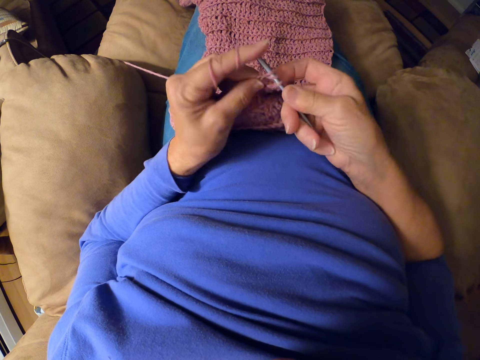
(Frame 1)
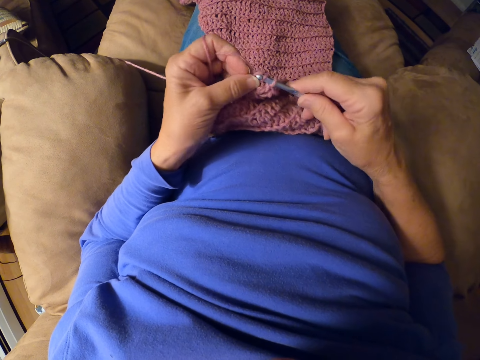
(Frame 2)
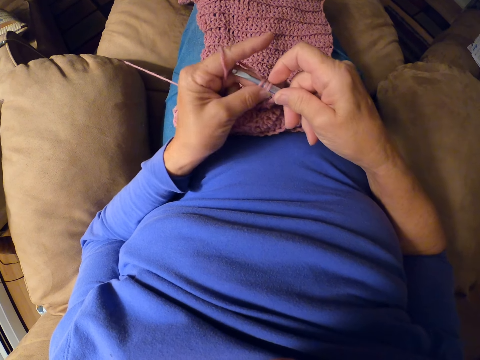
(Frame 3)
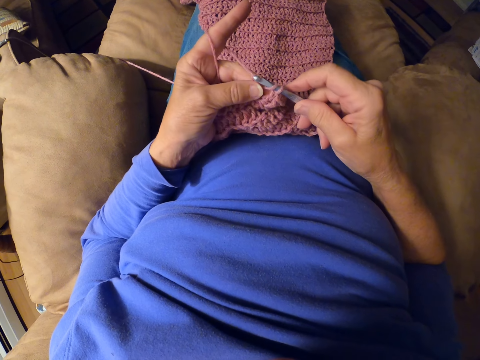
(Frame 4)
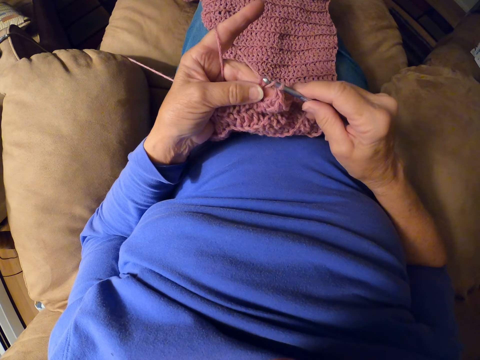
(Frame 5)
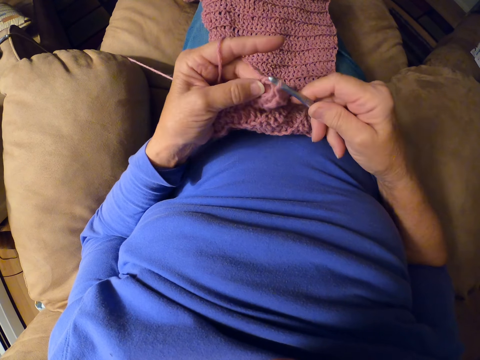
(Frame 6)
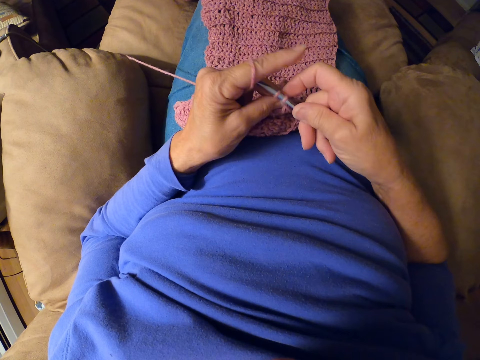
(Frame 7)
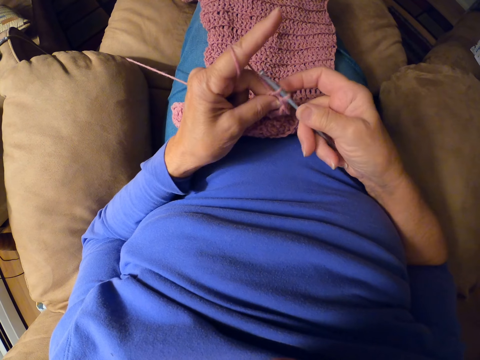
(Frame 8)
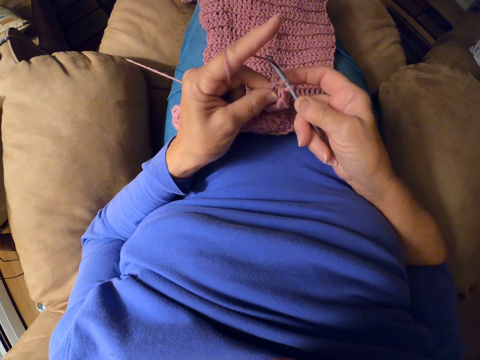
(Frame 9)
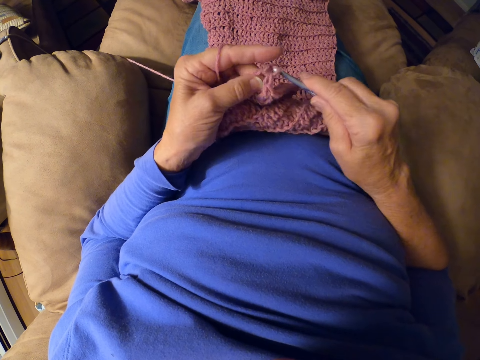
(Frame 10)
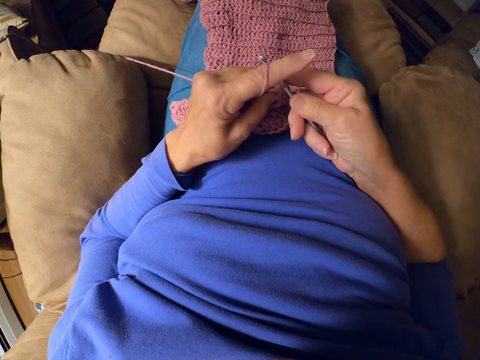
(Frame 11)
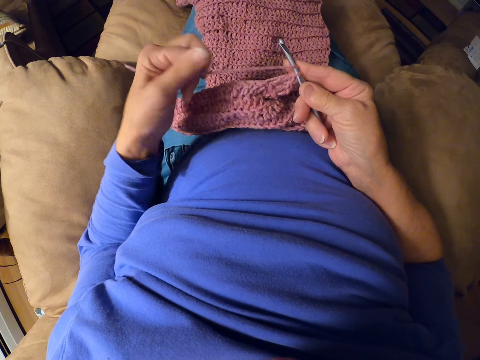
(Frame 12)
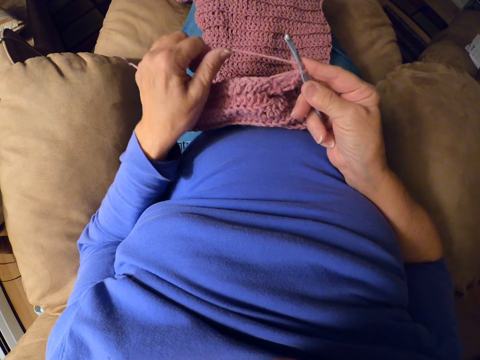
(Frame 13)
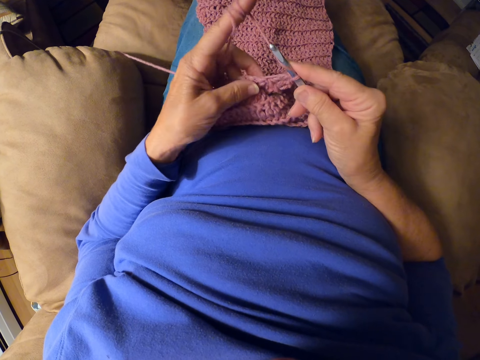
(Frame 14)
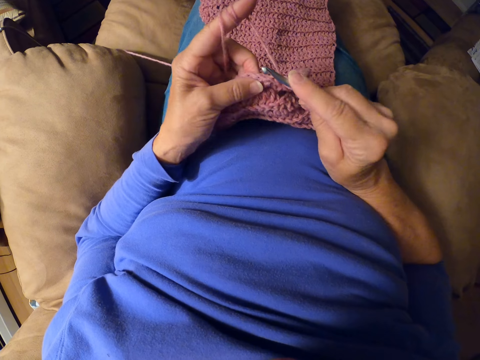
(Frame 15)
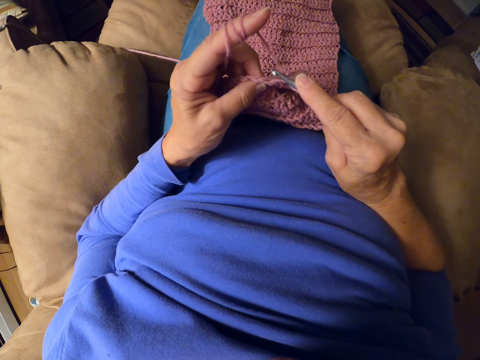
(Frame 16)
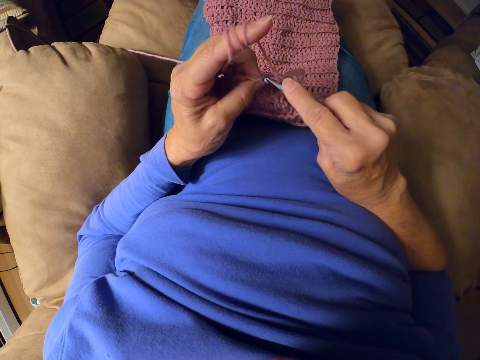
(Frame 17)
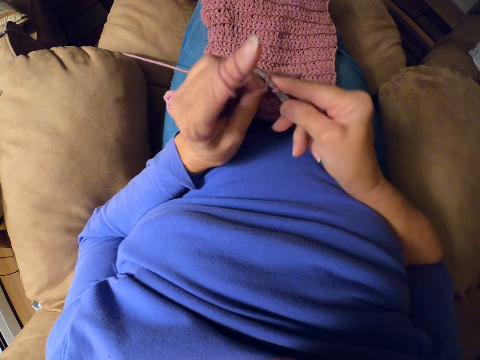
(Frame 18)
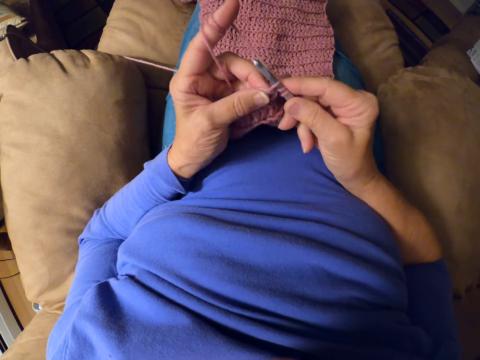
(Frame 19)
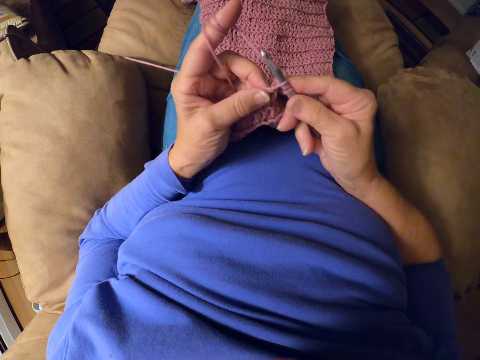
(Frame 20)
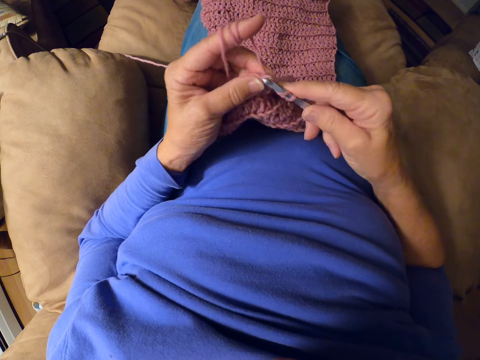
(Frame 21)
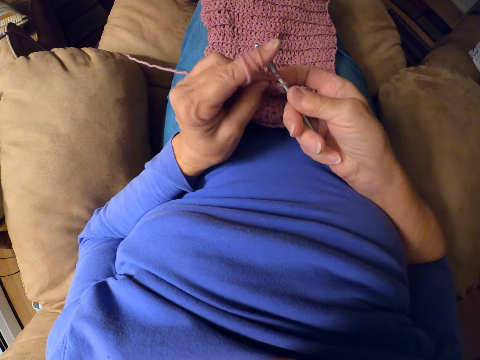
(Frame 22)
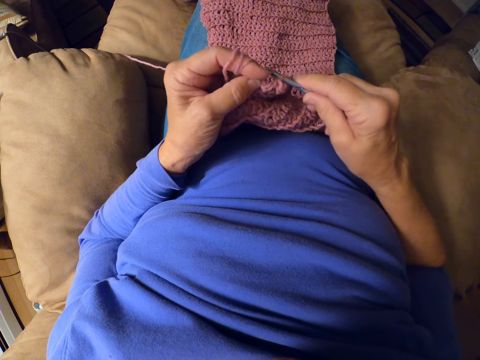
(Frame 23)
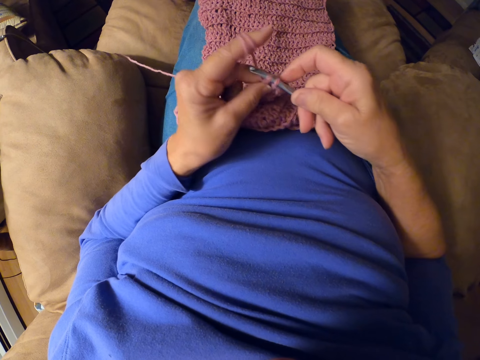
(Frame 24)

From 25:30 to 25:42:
The camera wearer folds the yarn on her finger. She crochets a woolen fabric with a crochet hook.

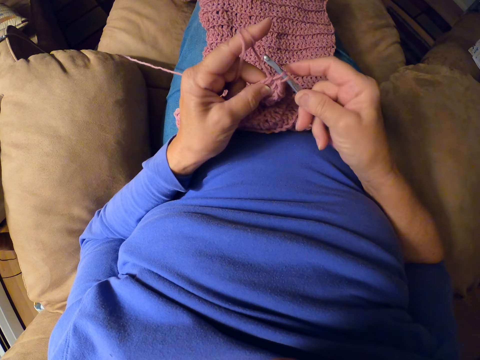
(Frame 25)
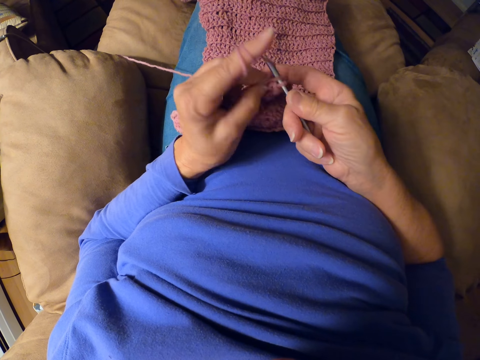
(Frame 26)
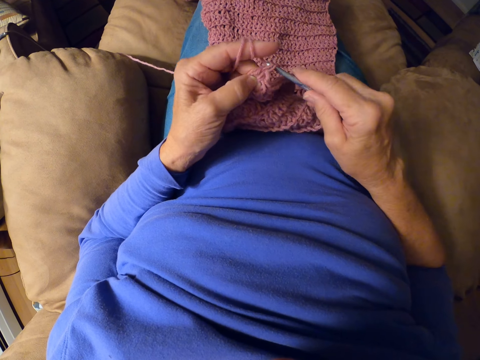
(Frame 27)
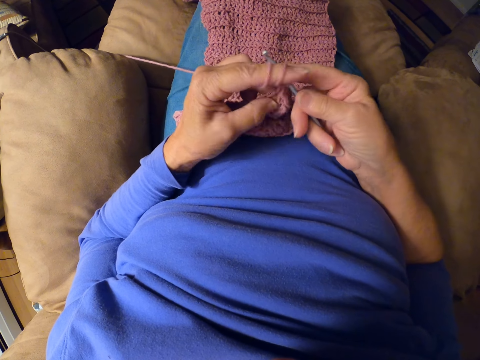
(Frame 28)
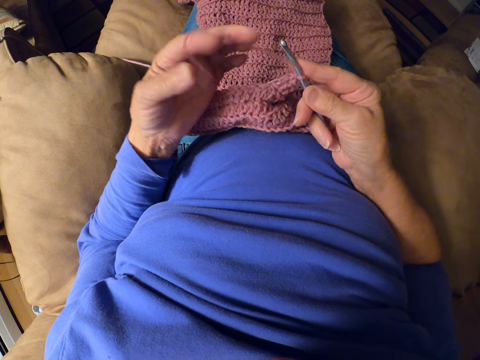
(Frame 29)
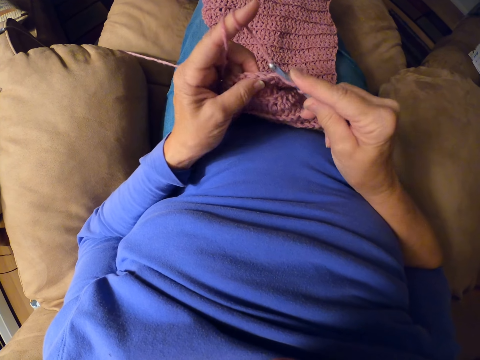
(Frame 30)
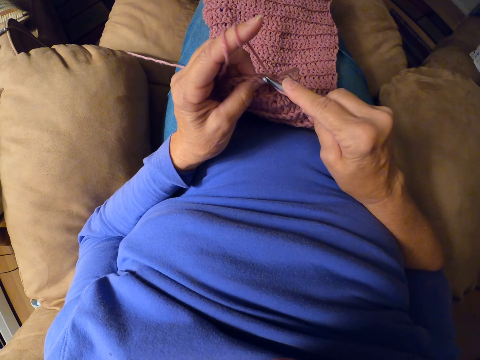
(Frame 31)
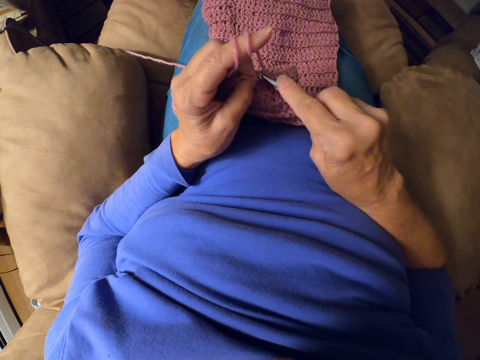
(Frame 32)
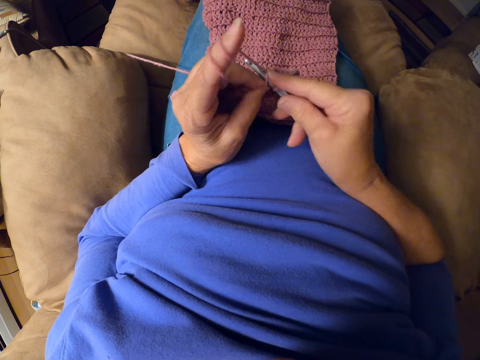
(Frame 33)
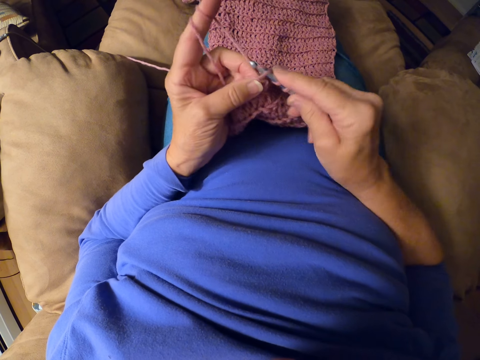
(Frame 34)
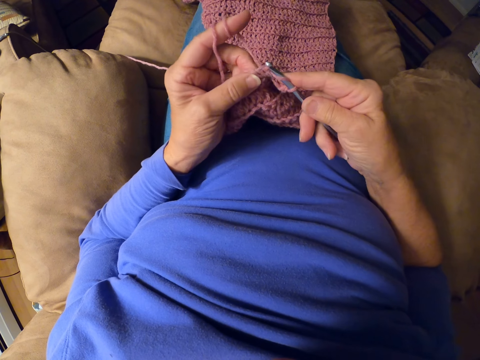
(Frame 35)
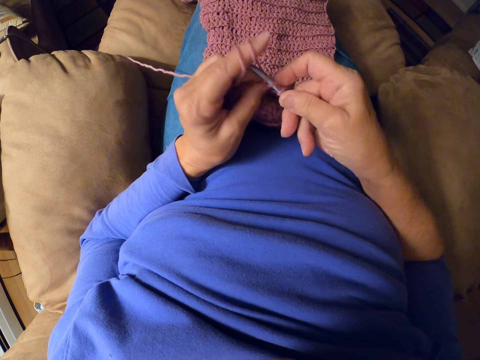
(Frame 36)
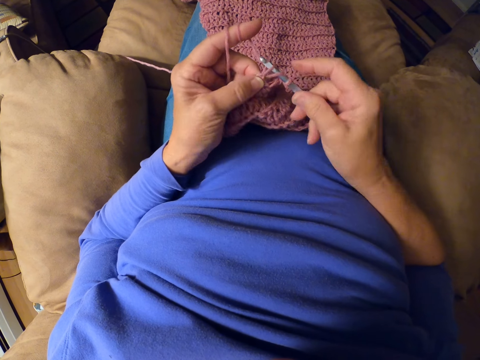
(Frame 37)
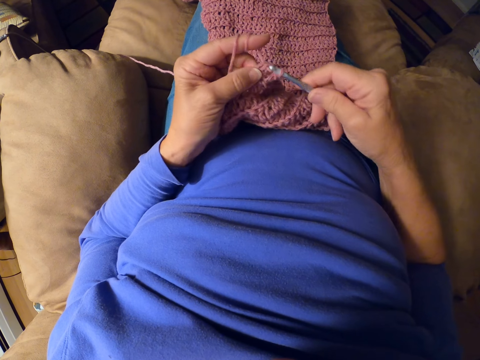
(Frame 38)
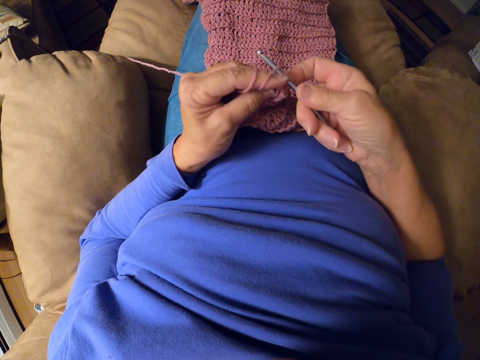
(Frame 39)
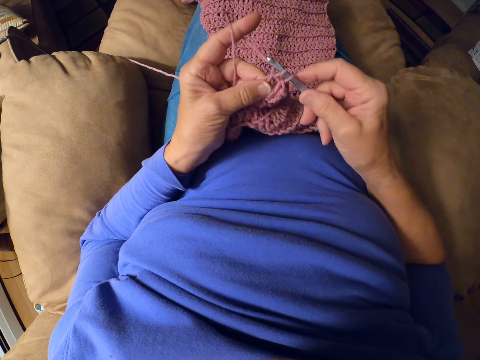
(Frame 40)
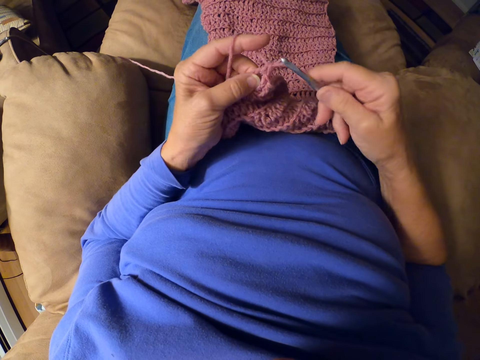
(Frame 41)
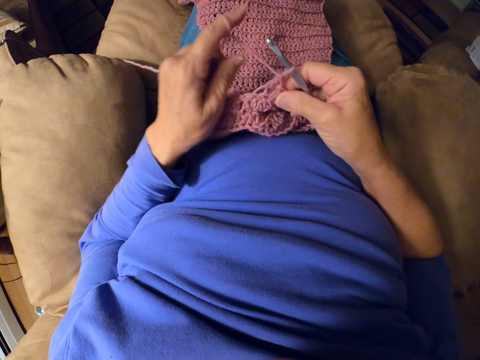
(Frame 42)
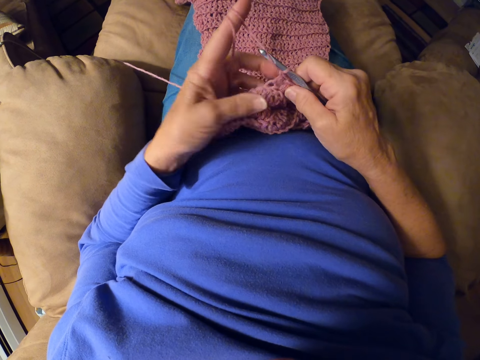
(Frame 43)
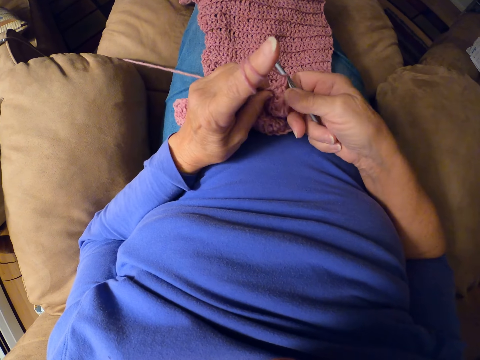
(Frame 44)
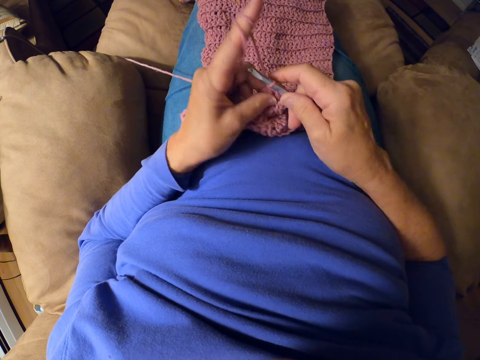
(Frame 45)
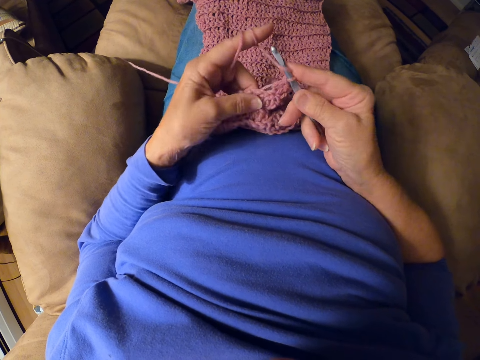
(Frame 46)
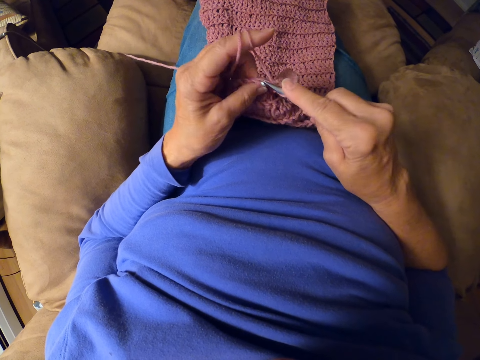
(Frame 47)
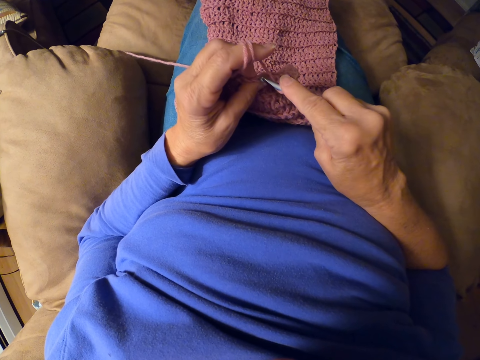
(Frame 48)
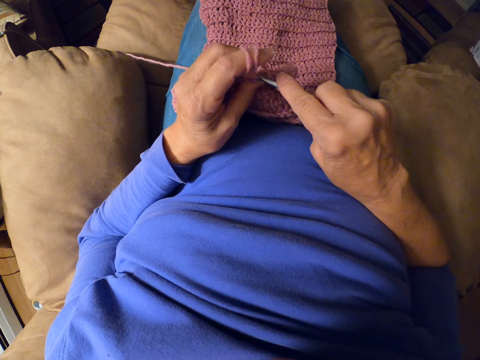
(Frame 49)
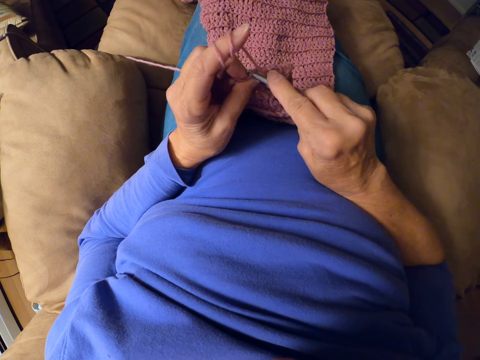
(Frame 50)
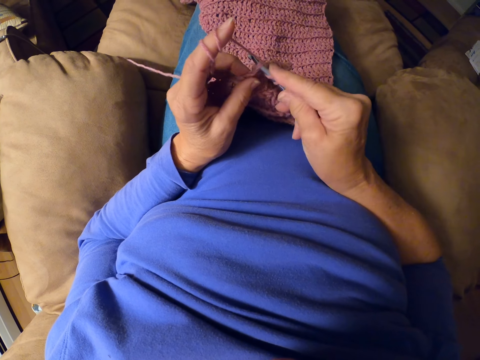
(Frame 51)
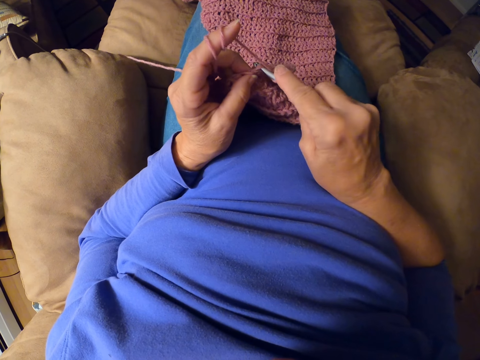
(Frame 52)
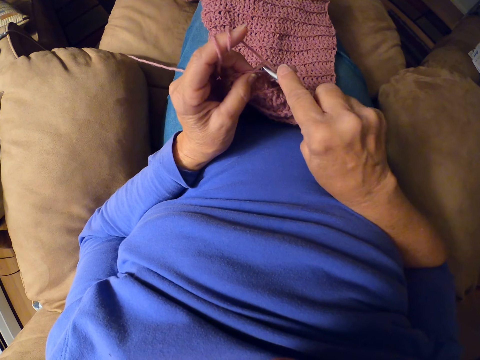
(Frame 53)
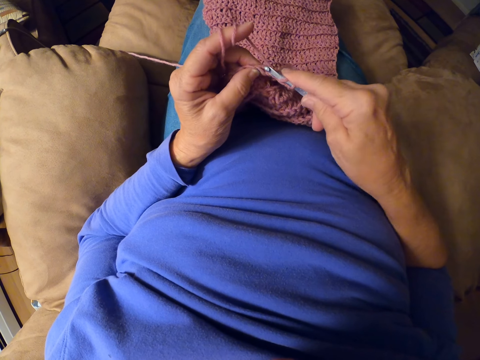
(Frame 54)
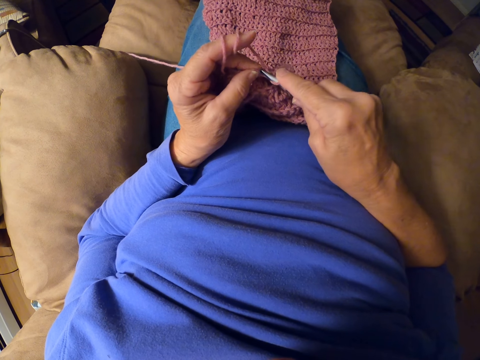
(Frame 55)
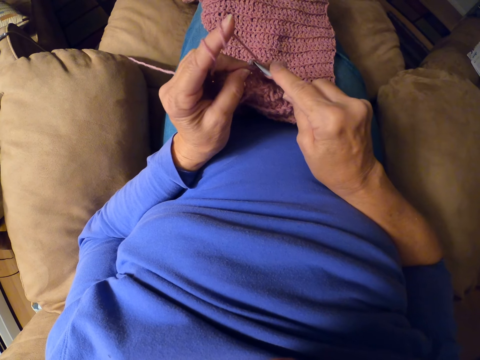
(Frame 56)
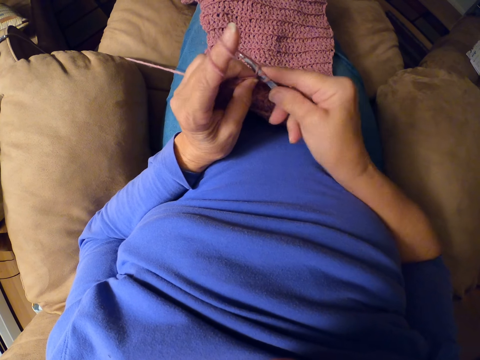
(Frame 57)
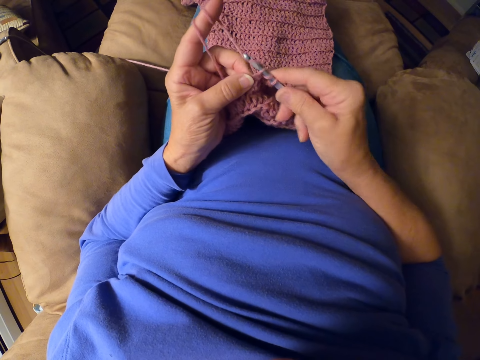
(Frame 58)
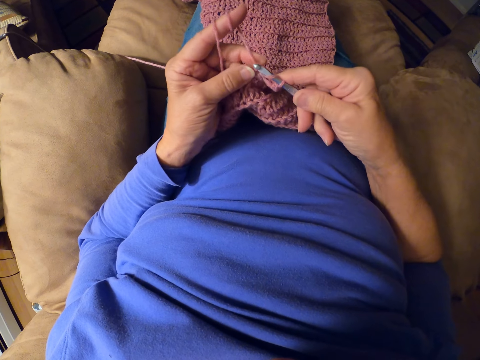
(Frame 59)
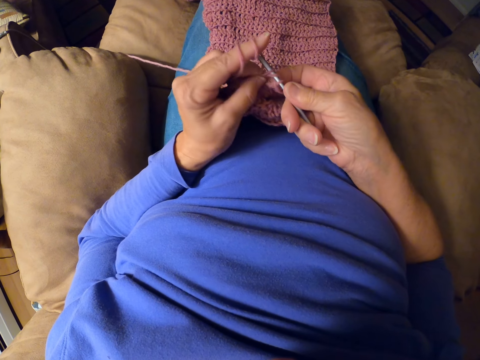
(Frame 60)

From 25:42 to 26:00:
The camera wearer folds the yarn on her finger. She crochets a woolen fabric with a crochet hook. She folds the yarn on her finger. She crochets the woolen fabric with the crochet hook.
